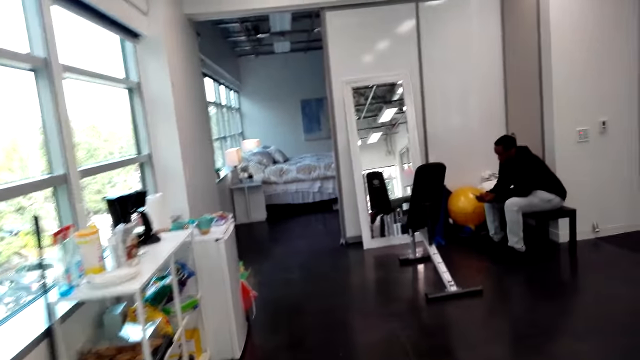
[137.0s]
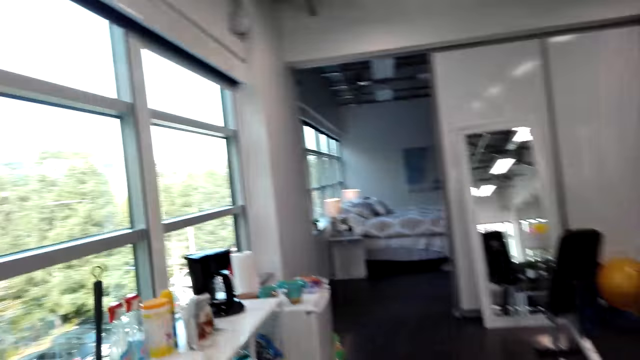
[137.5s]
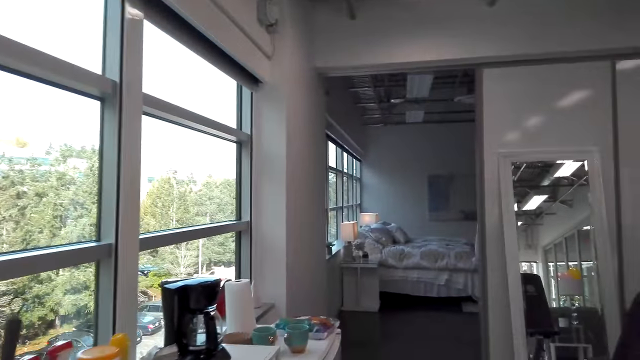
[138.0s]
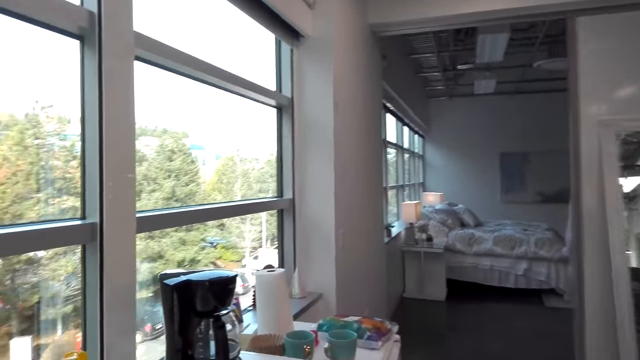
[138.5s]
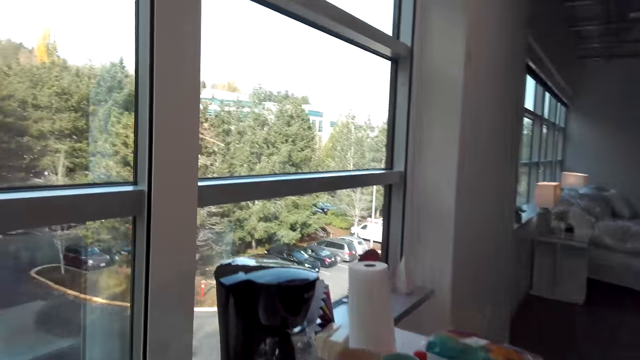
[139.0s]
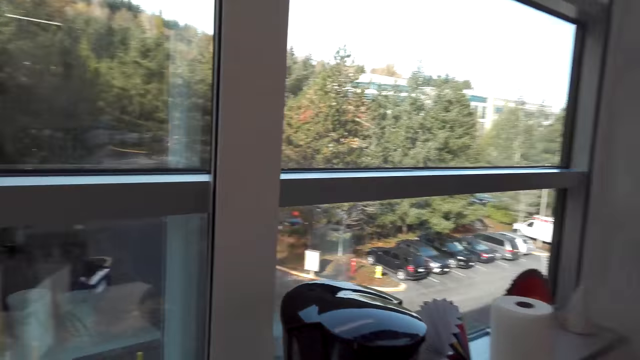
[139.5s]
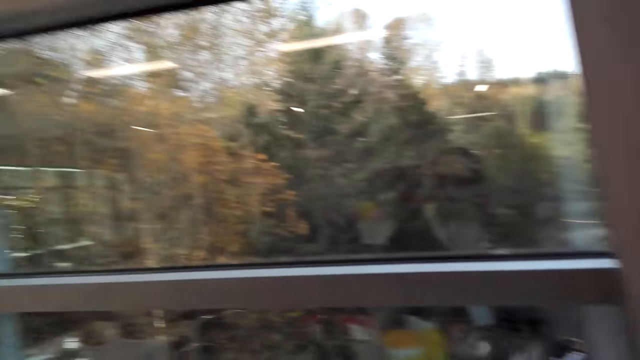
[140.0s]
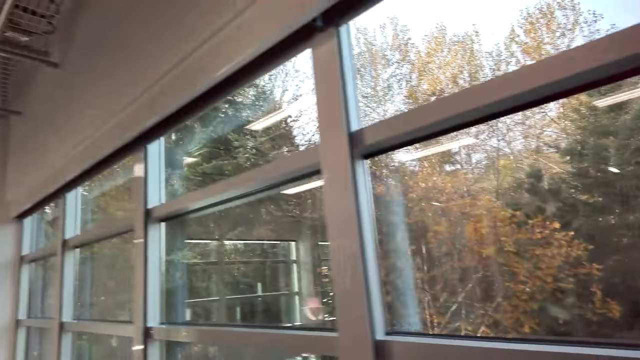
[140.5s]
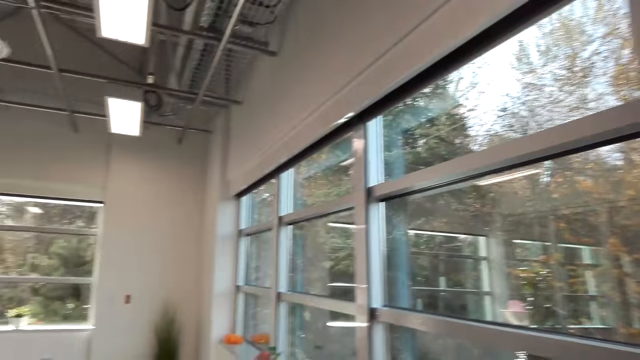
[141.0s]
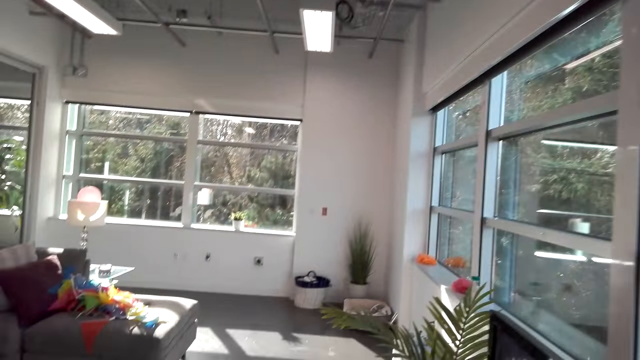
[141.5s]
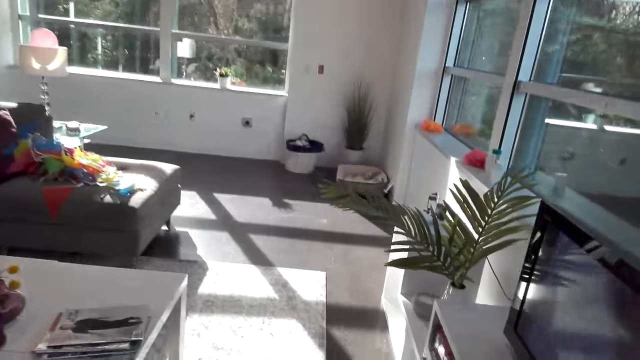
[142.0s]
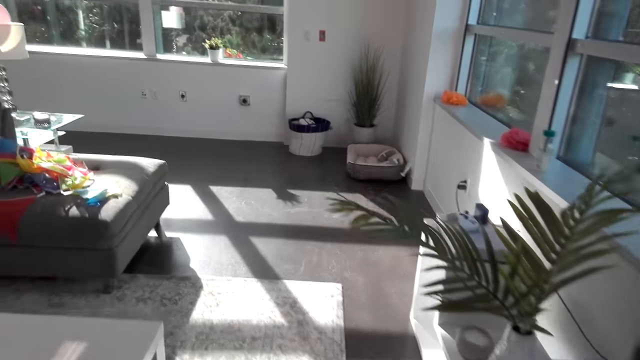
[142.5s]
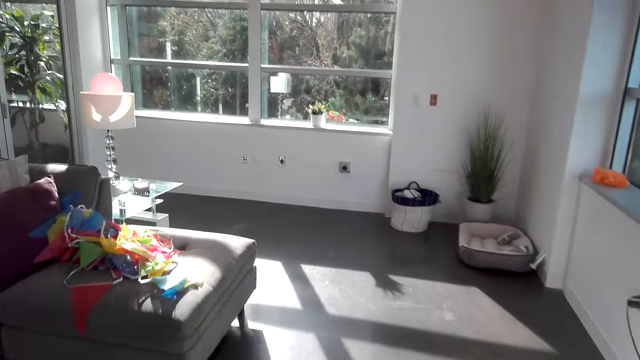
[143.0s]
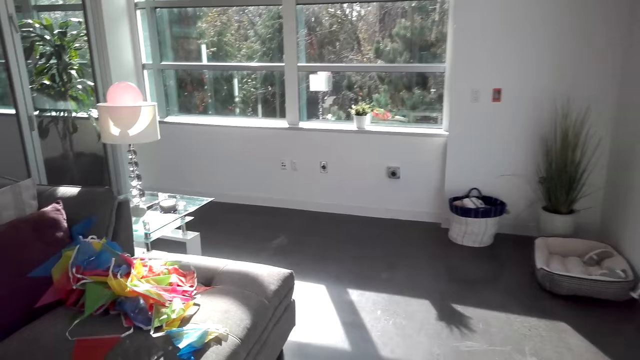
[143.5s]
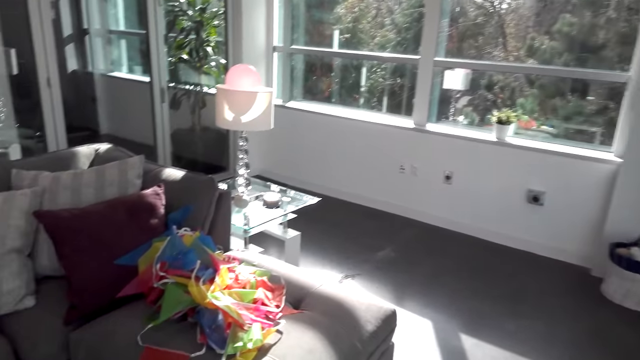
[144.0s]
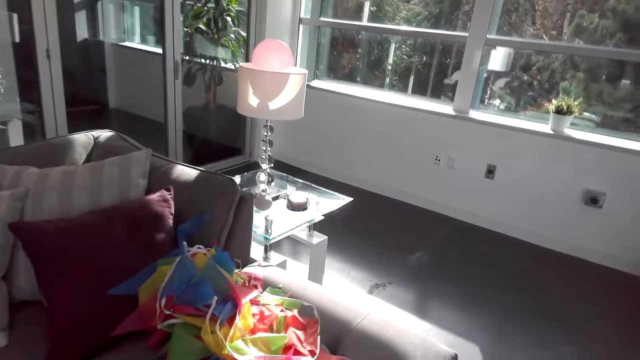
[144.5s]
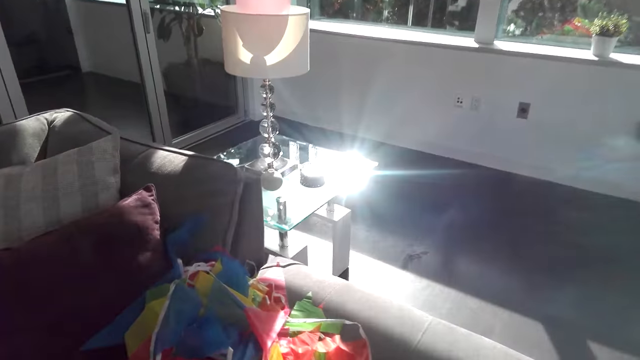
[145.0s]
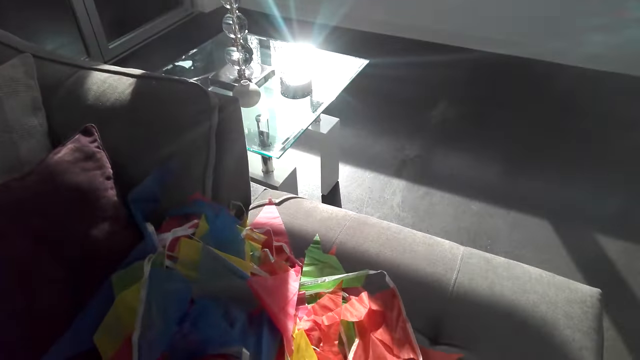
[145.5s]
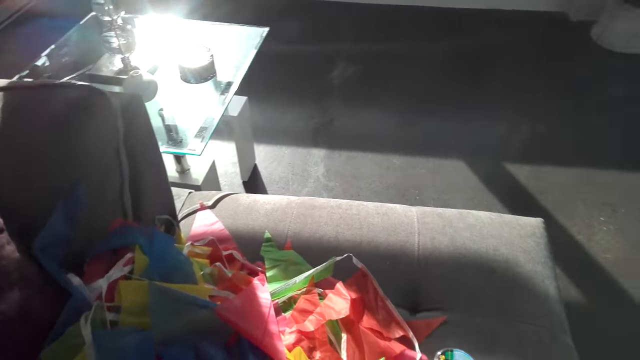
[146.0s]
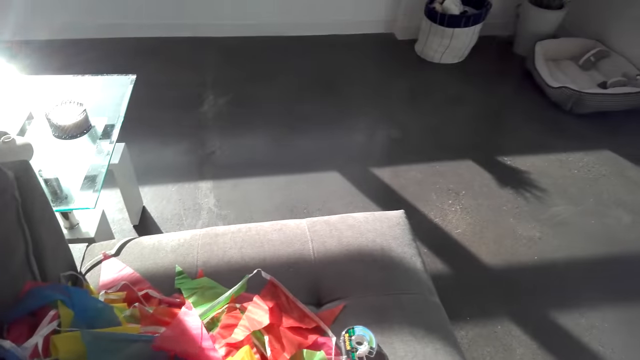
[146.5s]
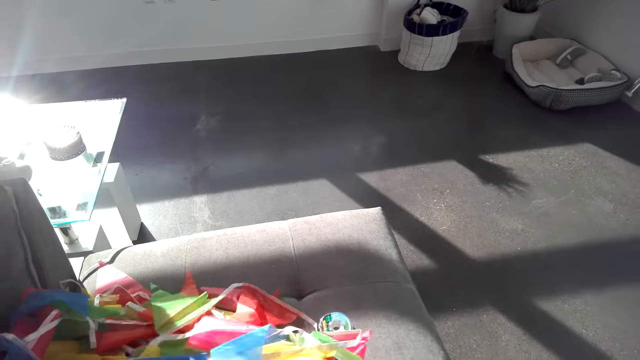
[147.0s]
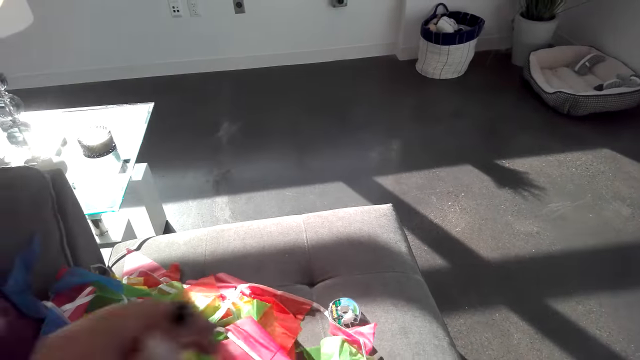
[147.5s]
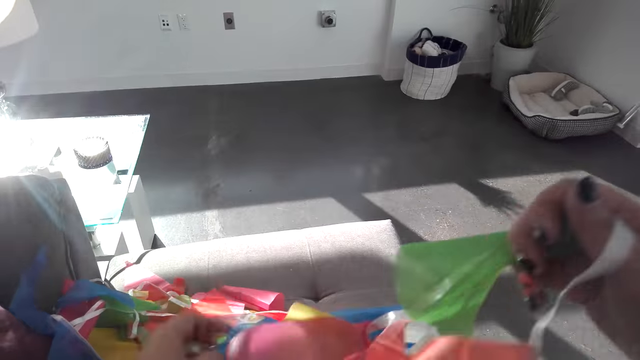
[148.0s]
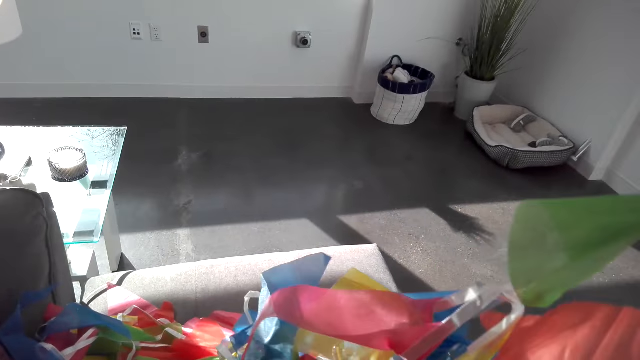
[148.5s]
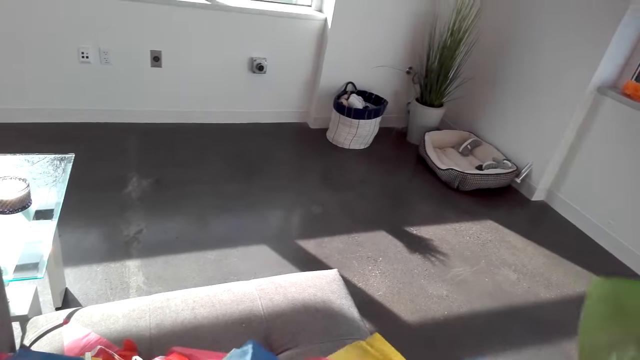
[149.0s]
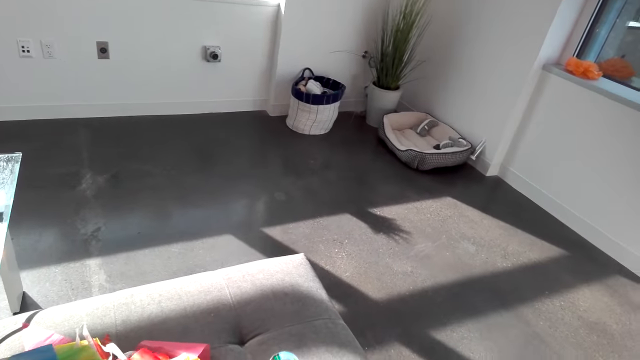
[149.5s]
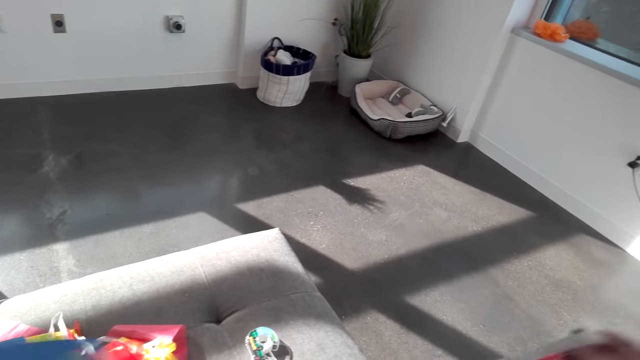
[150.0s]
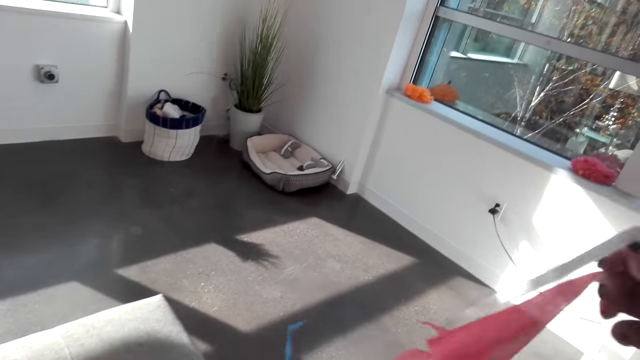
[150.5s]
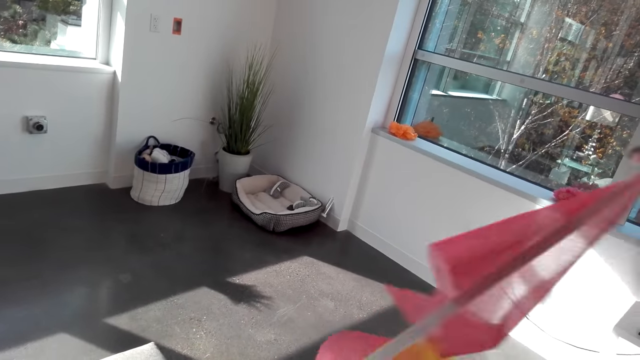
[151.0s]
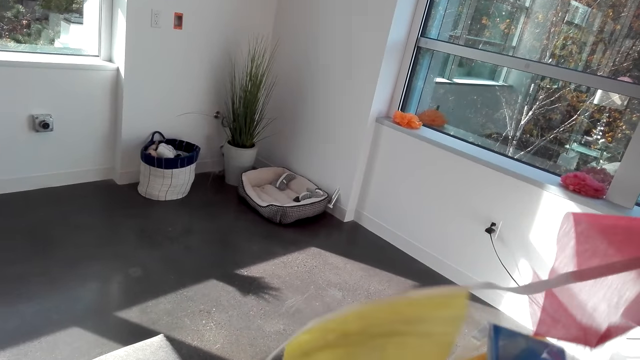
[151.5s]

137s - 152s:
The camera wearer walks around. They turn around. They walk around. They pick decoration materials. They pick a garland.

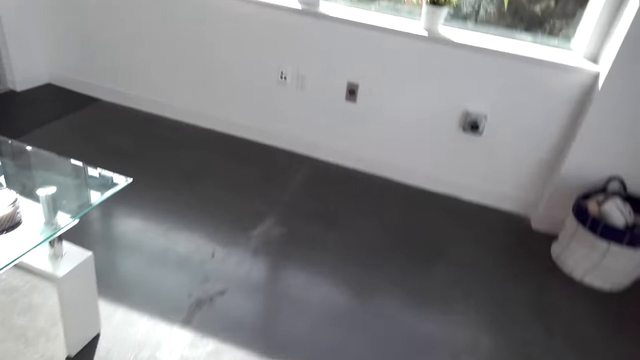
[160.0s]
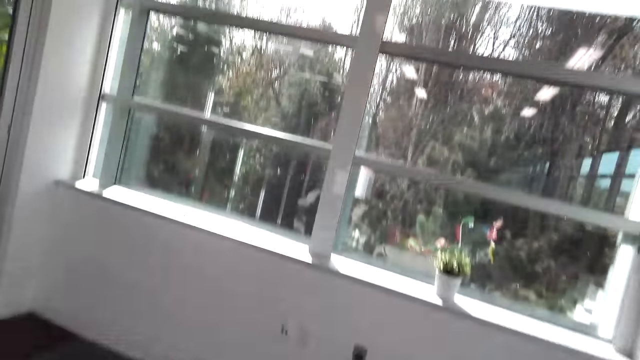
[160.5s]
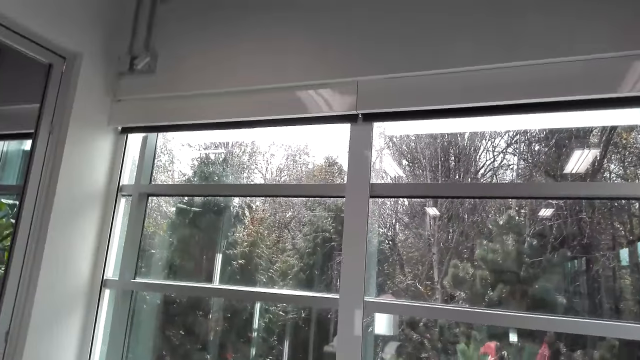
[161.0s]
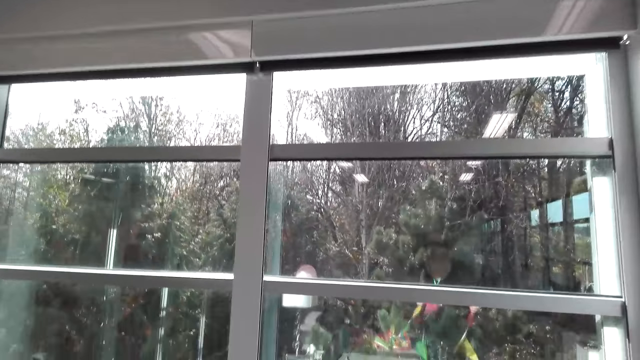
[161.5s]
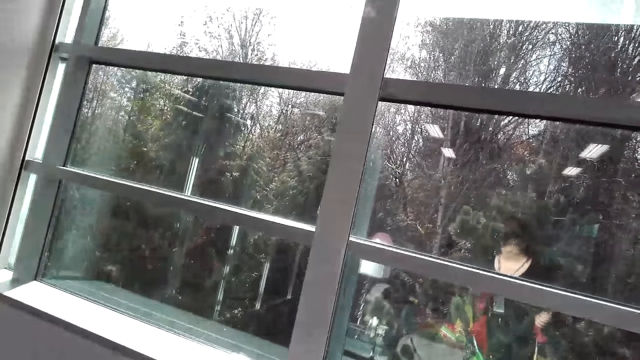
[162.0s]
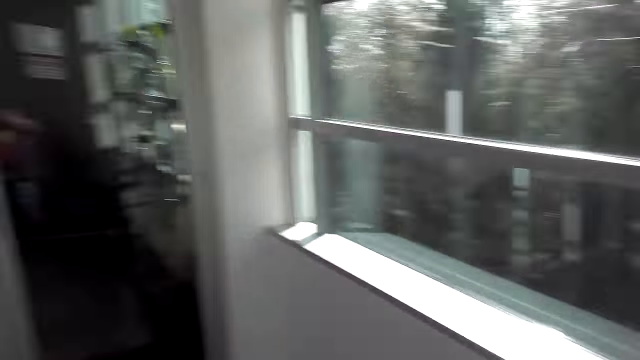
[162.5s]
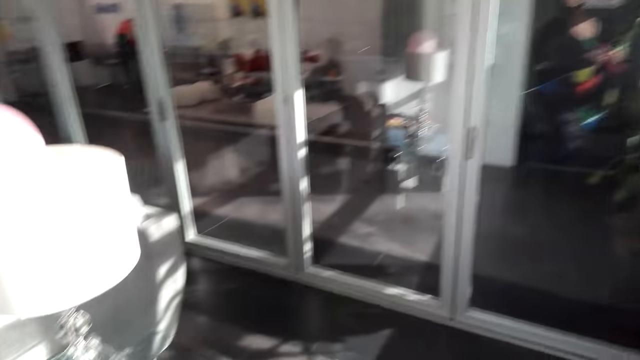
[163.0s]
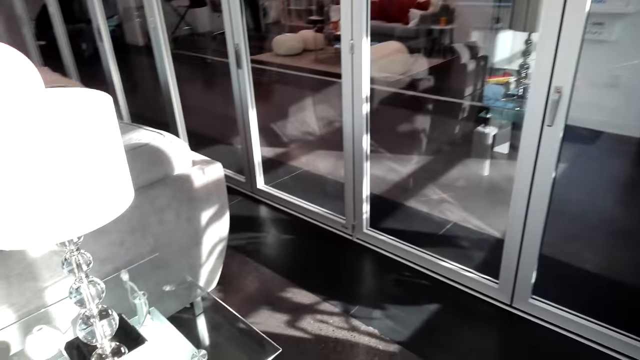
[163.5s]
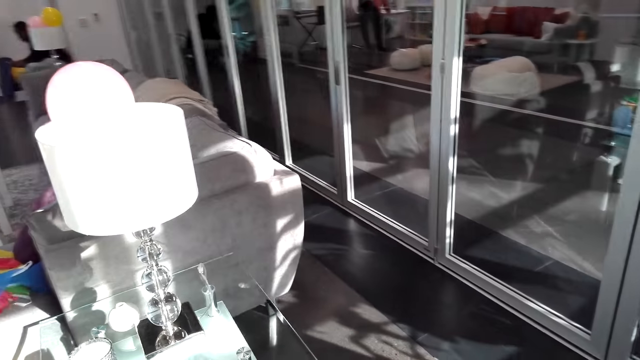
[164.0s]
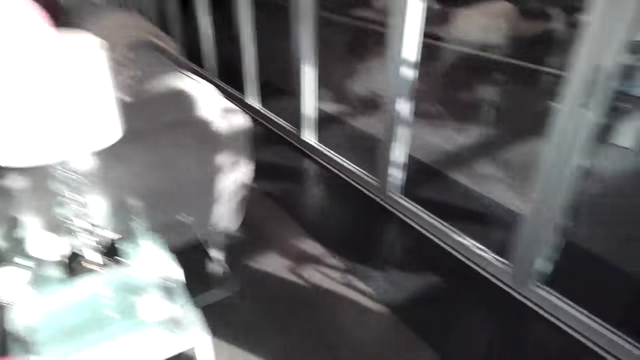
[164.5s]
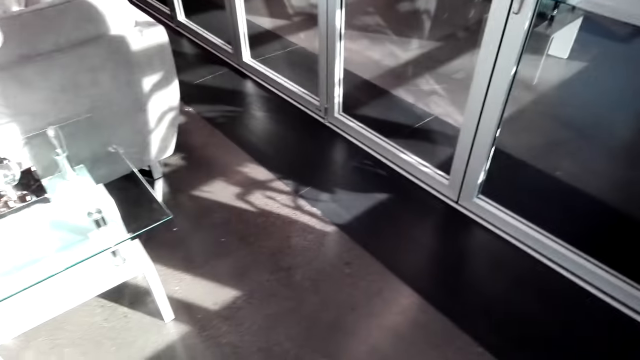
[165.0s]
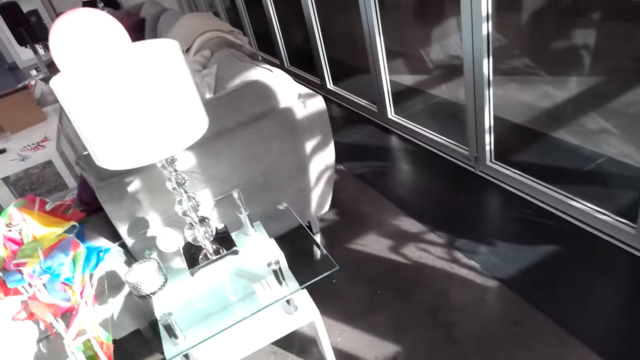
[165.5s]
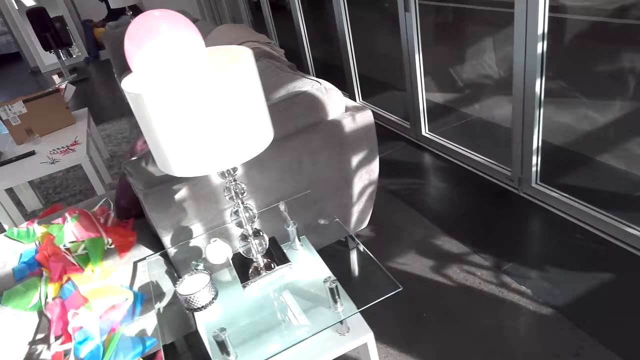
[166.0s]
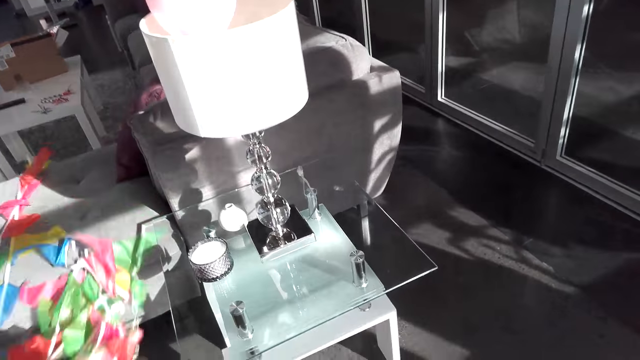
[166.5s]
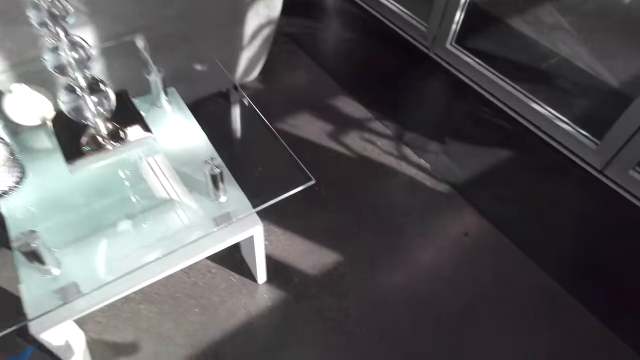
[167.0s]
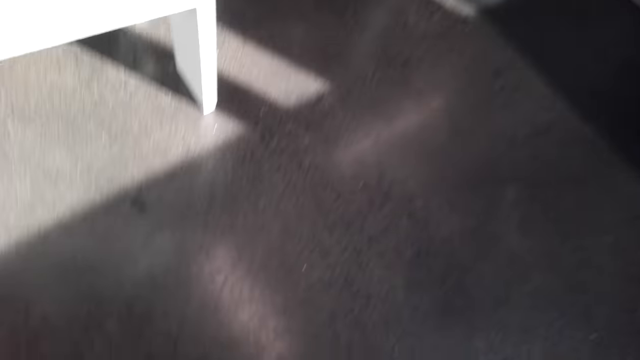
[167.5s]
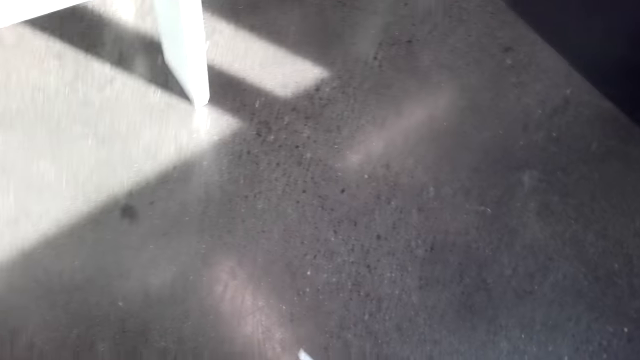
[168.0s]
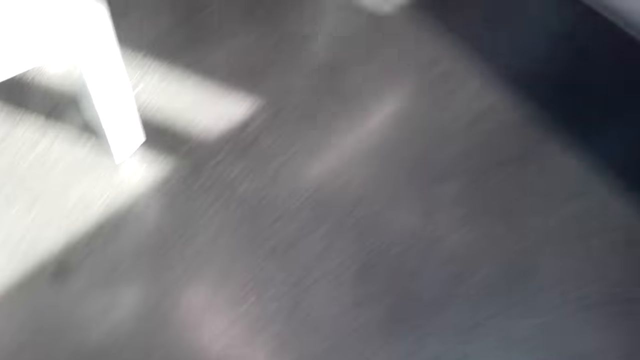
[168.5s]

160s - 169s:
The camera wearer walks around and looks around.
